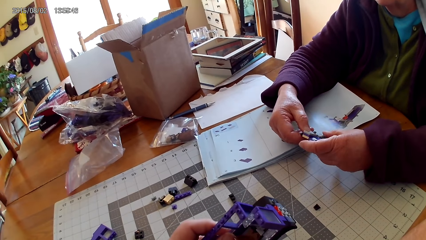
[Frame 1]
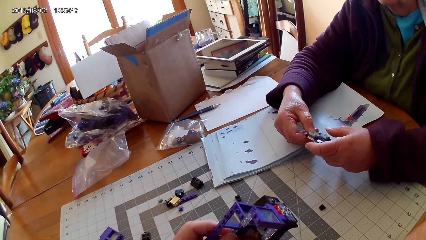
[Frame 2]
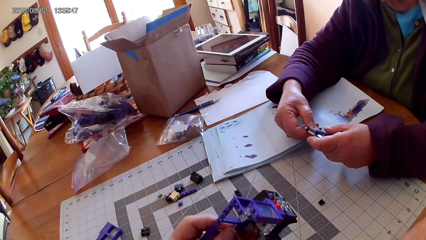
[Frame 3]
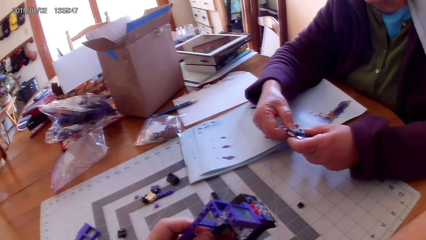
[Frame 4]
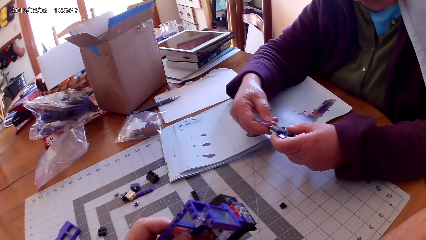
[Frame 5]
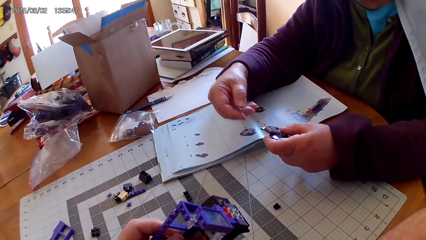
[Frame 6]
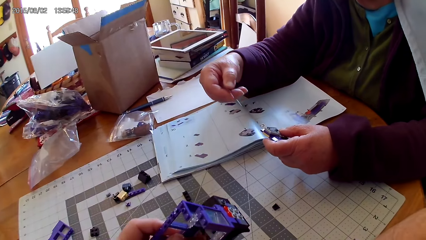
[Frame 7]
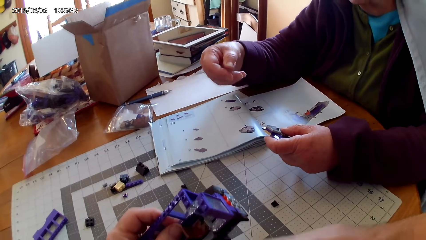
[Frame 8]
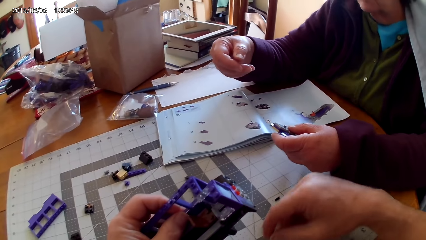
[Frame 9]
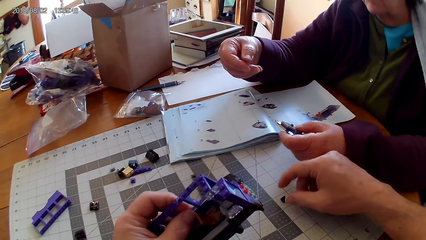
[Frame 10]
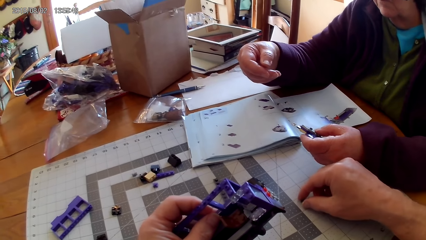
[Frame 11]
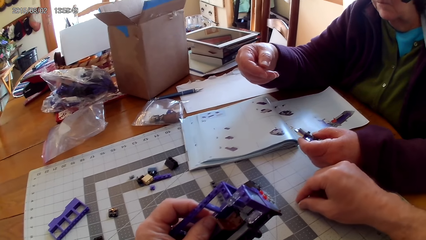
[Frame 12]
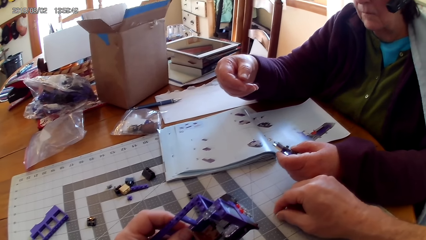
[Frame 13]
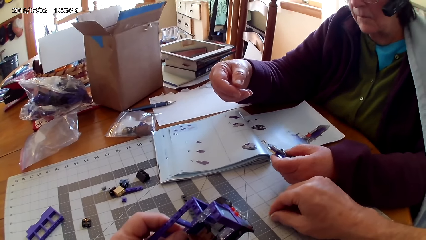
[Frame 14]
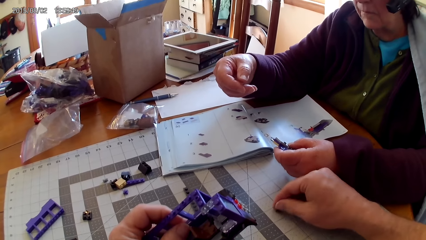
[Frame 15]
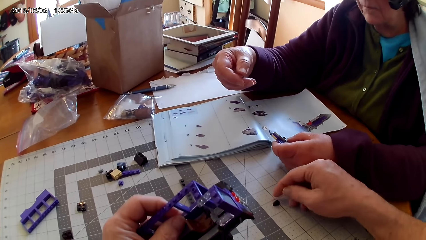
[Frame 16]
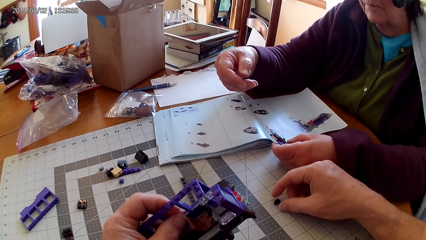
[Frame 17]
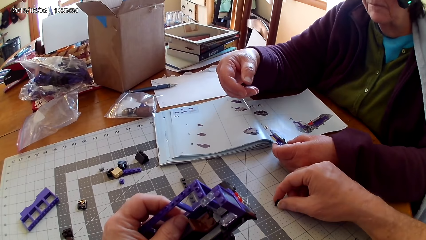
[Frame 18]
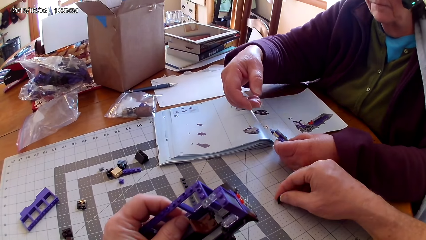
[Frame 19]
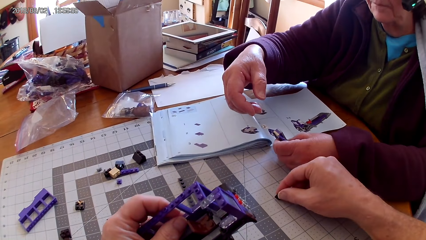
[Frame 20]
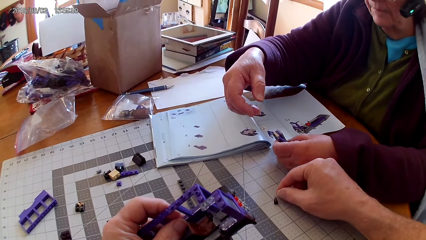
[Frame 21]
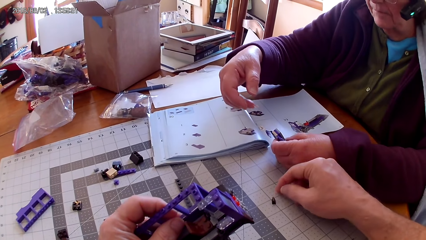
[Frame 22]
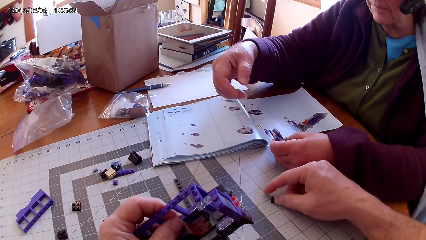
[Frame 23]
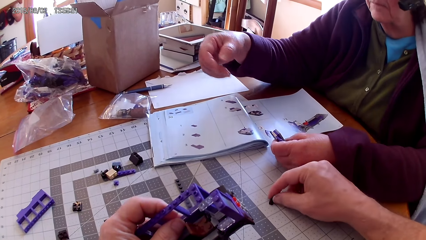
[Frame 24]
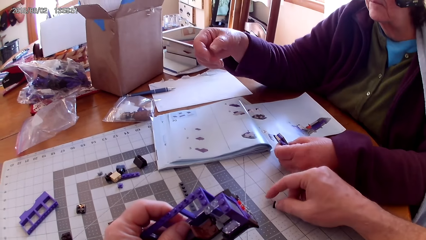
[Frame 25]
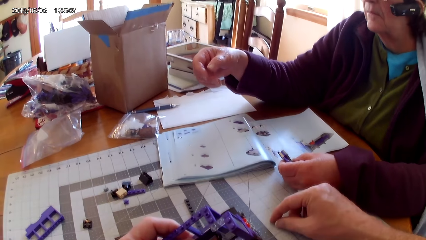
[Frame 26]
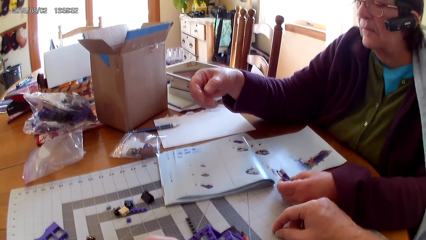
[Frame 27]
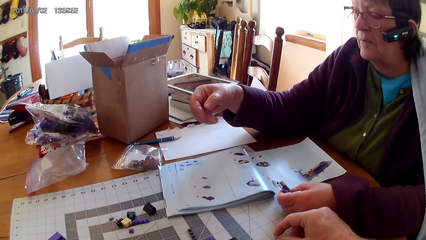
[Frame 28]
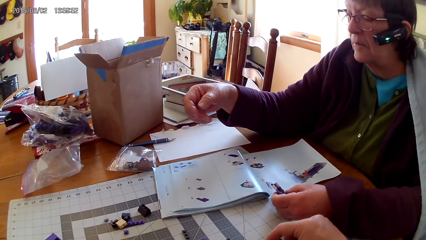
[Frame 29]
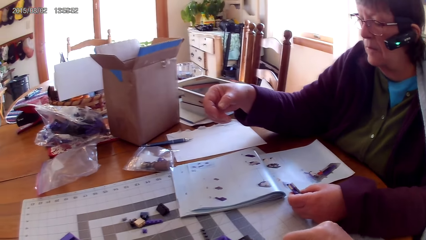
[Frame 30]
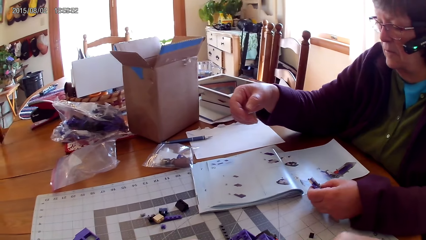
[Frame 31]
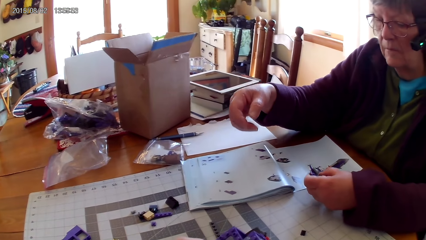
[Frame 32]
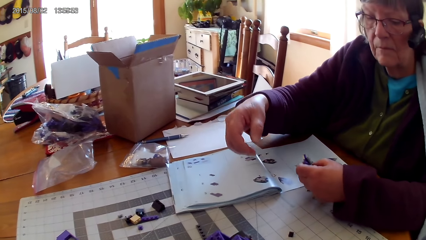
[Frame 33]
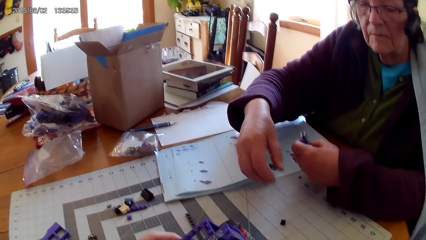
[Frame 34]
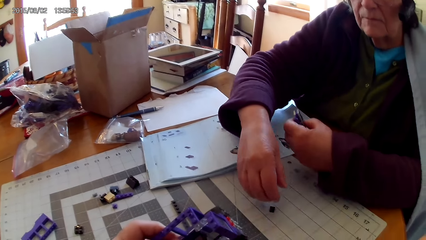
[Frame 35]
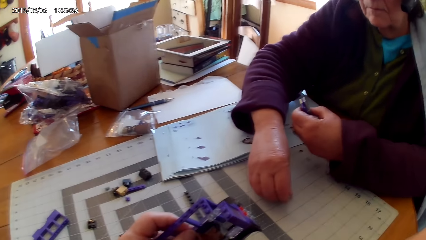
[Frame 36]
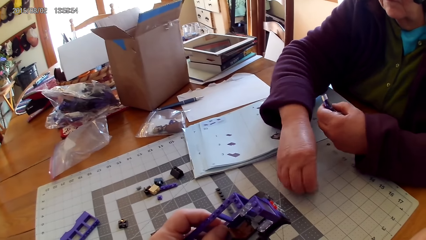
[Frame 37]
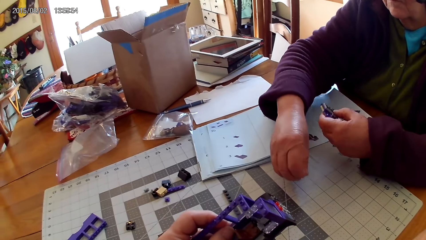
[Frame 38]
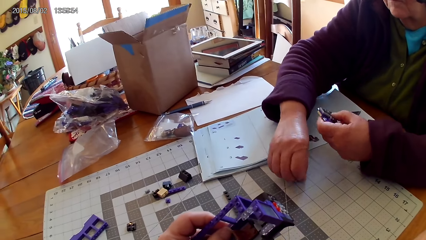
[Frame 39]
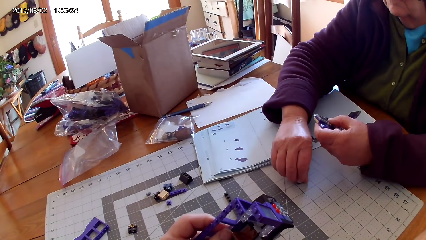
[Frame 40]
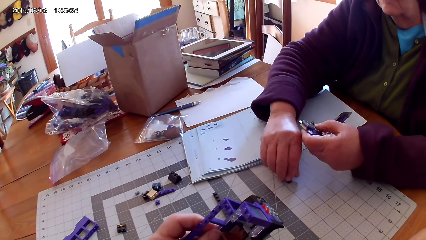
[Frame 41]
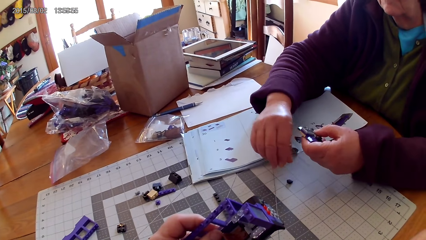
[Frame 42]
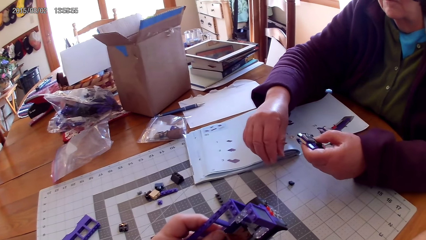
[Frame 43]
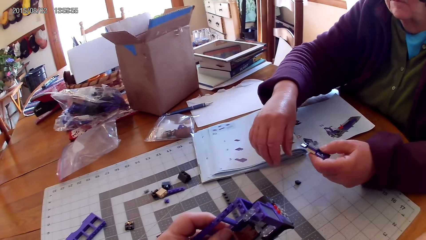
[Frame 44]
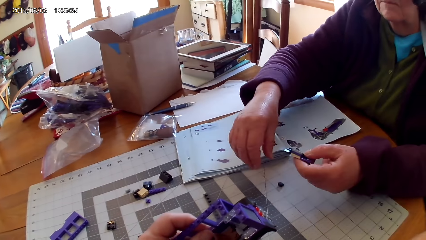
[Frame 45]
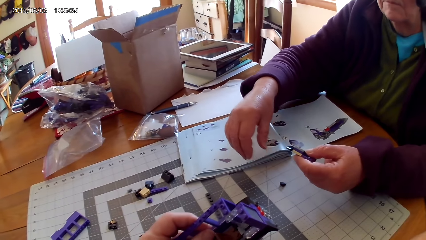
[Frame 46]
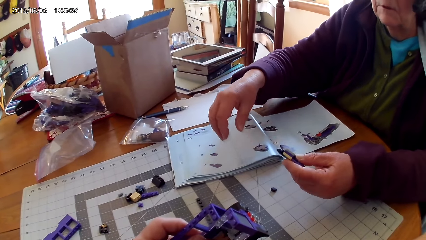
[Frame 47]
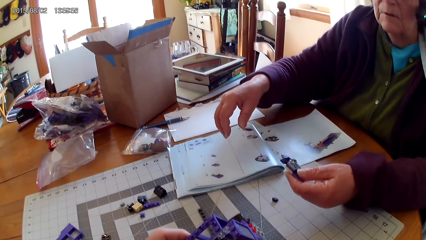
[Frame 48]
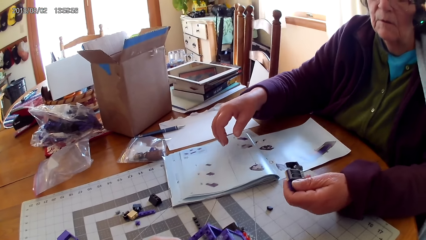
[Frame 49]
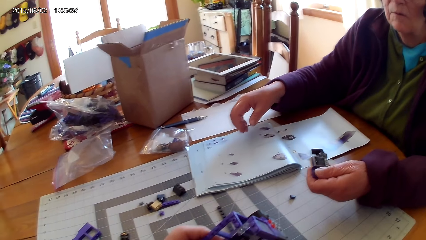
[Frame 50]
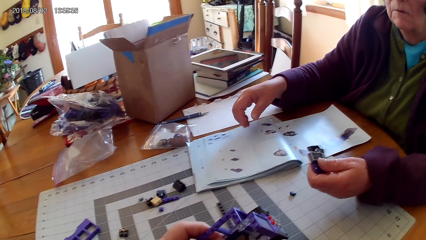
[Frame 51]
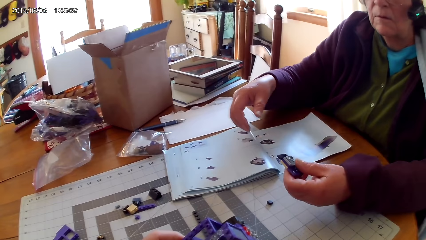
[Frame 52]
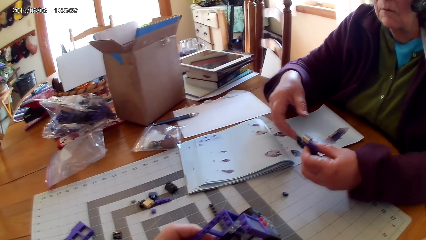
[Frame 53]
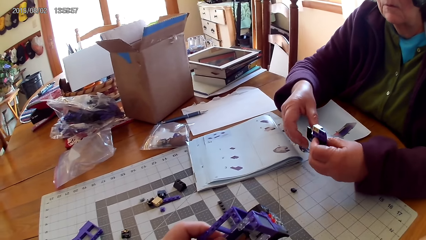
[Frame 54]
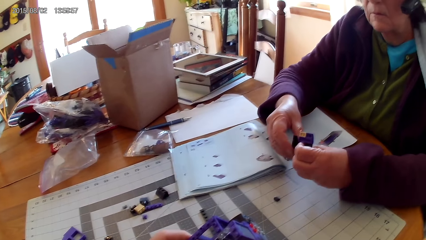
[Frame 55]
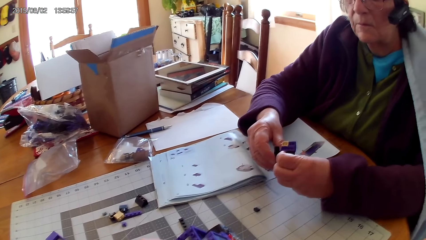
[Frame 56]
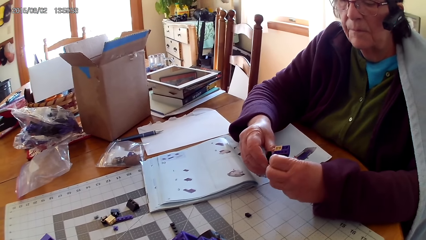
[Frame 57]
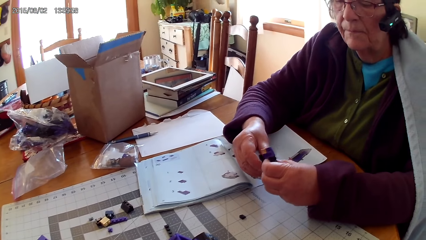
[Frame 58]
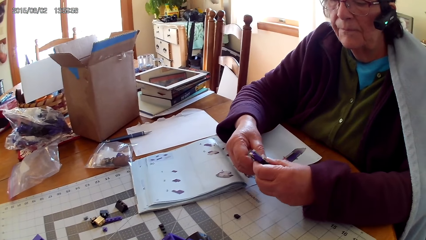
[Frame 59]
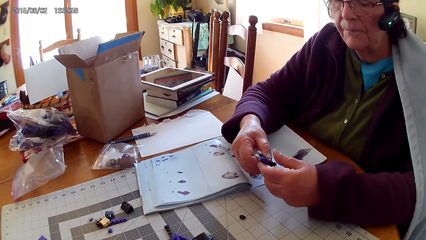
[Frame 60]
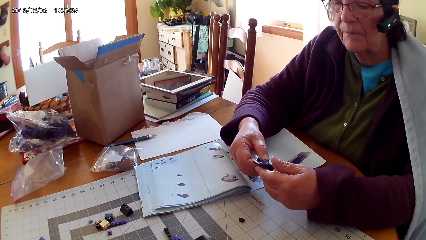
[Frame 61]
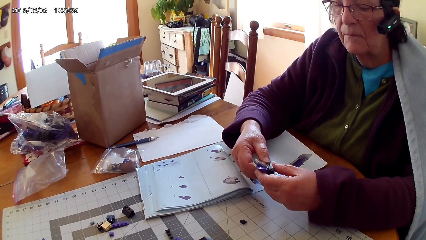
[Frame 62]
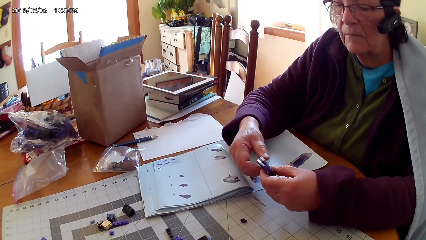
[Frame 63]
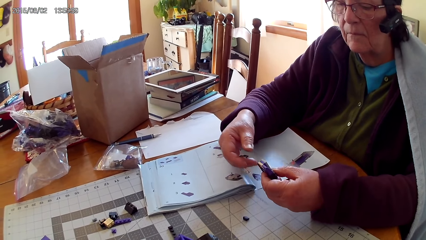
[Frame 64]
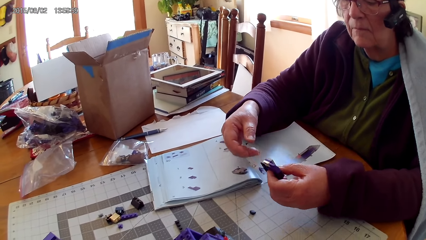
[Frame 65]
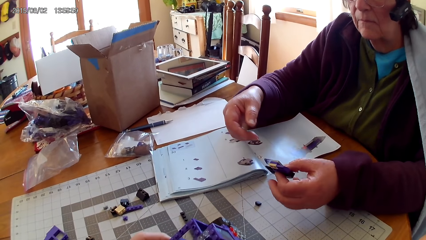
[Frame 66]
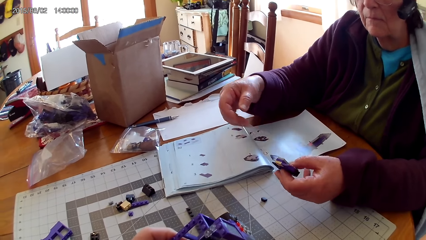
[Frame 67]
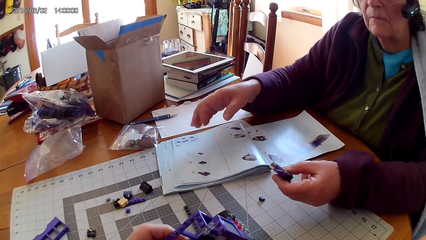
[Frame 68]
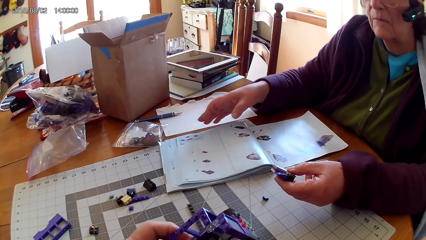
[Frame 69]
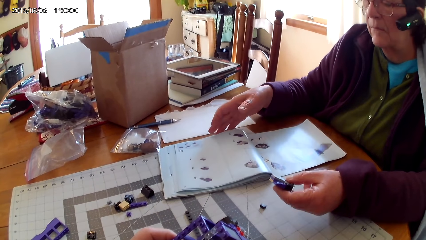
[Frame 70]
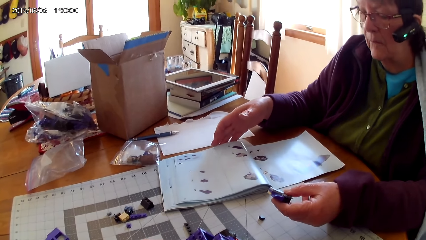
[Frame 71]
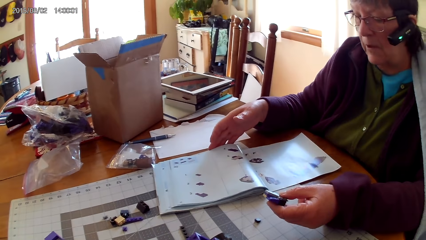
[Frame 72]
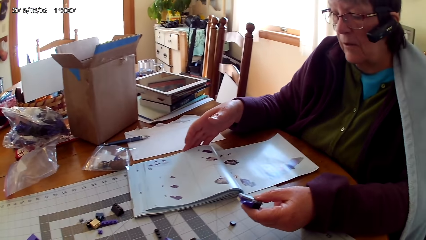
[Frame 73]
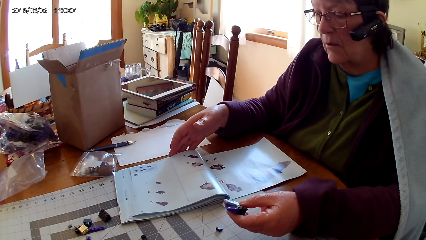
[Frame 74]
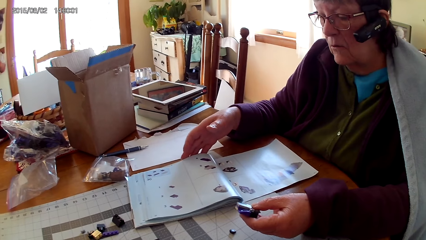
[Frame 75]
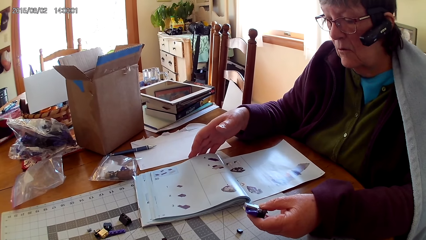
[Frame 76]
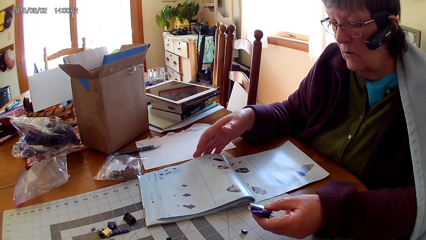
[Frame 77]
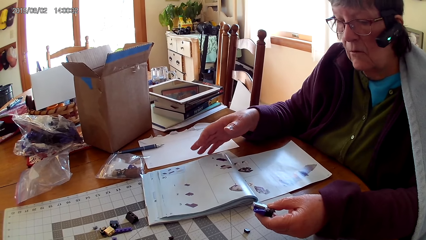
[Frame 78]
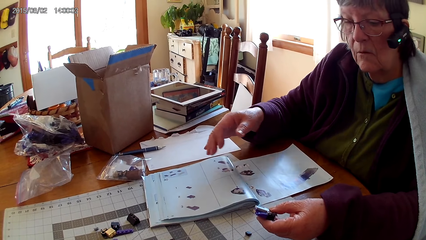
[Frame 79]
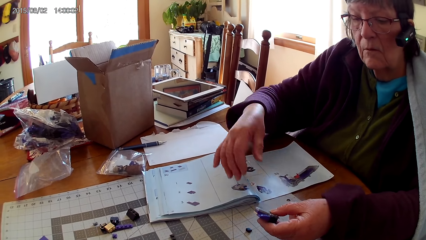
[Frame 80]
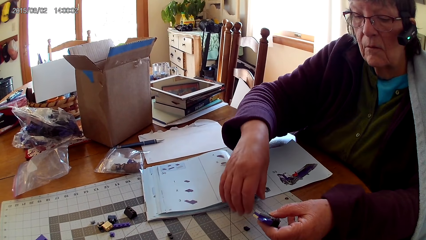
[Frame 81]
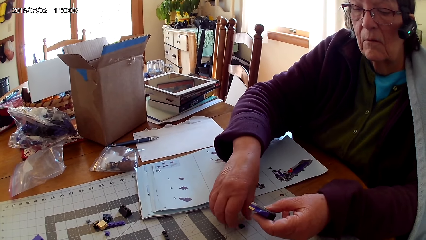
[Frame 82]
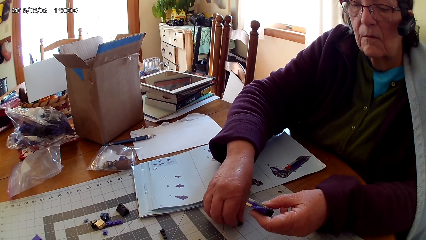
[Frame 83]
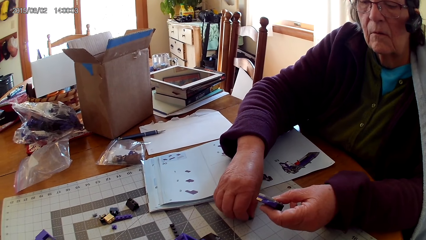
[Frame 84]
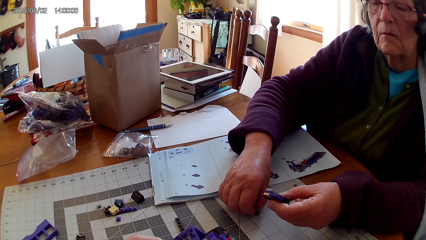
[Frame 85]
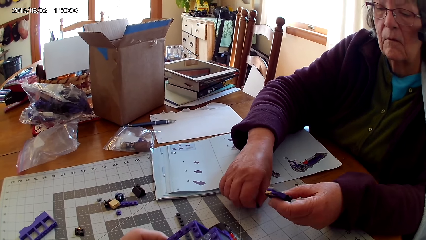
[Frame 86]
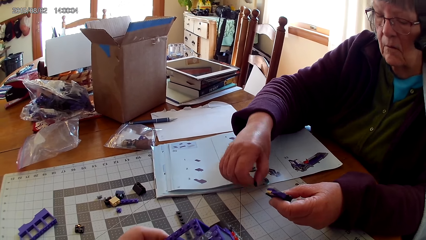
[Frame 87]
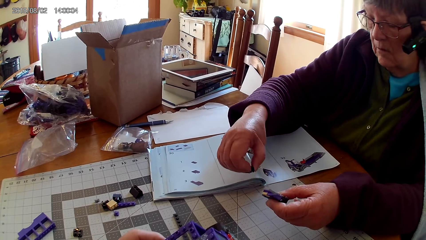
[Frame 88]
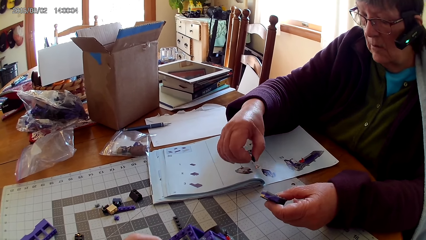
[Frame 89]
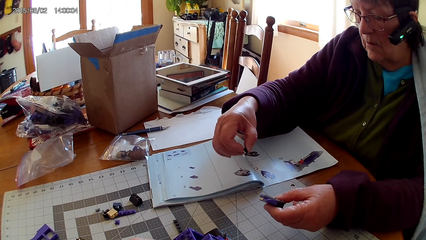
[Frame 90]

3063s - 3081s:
The camera wearer holds a LEGO structure. They pick up a piece of LEGO on a table. A lady briefly holds a LEGO on the table. The lady picks up a piece of LEGO. The lady inspects a LEGO structure in her hands. The lady holds a piece of LEGO. The lady looks through a LEGO manual book. The lady picks up a piece of LEGO on the table.
